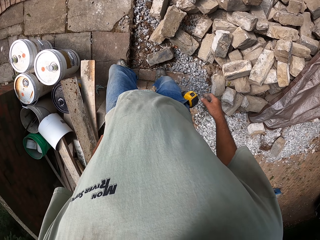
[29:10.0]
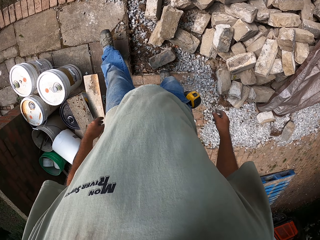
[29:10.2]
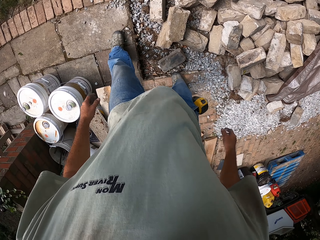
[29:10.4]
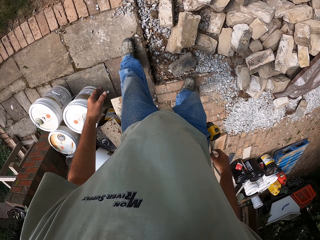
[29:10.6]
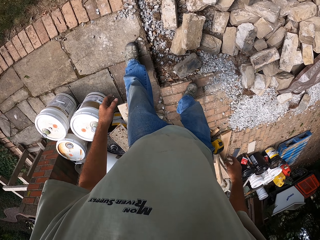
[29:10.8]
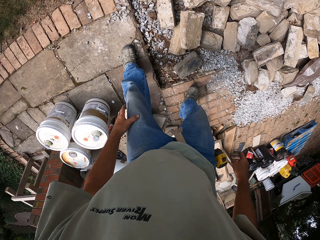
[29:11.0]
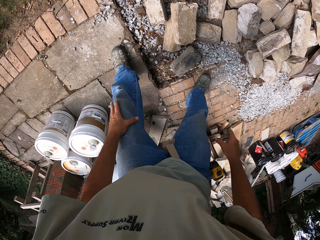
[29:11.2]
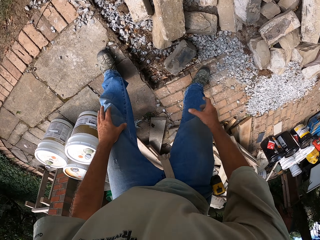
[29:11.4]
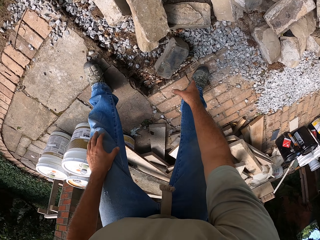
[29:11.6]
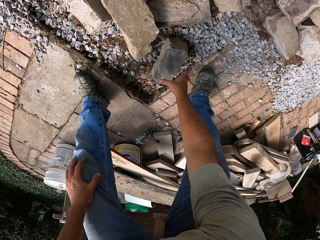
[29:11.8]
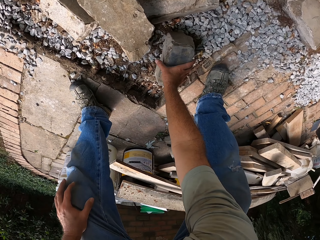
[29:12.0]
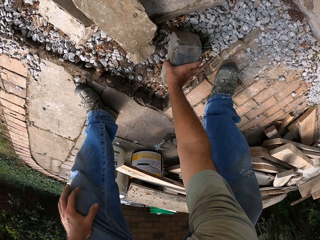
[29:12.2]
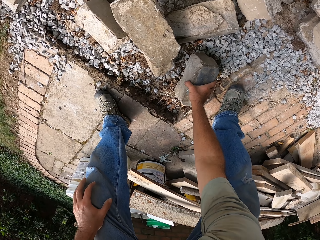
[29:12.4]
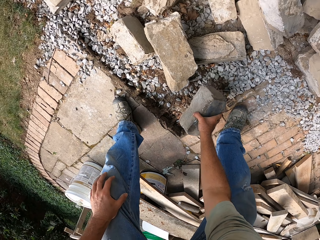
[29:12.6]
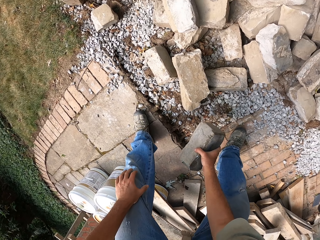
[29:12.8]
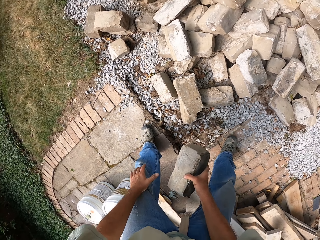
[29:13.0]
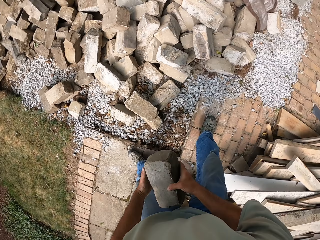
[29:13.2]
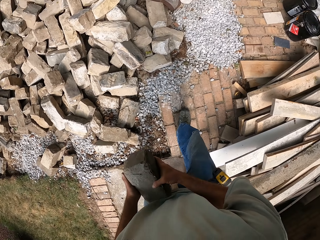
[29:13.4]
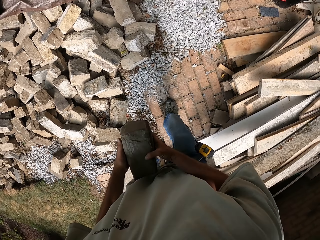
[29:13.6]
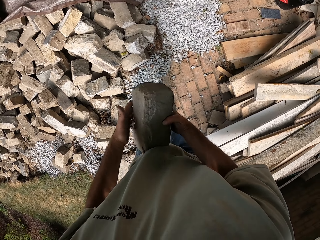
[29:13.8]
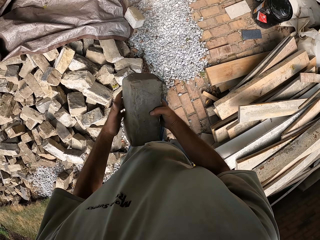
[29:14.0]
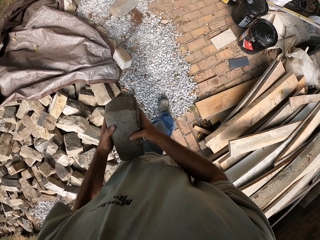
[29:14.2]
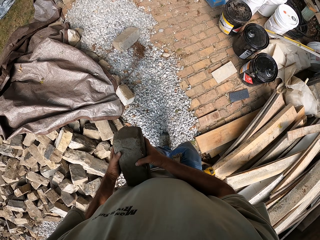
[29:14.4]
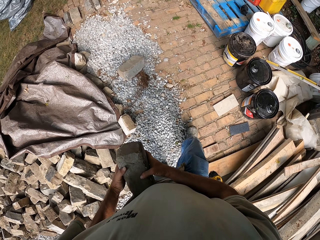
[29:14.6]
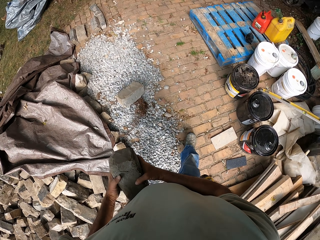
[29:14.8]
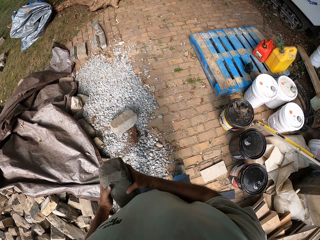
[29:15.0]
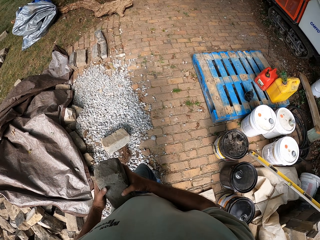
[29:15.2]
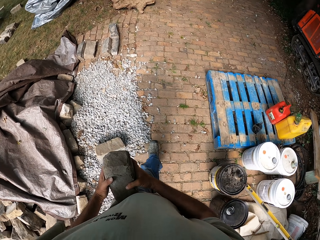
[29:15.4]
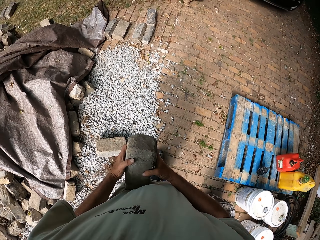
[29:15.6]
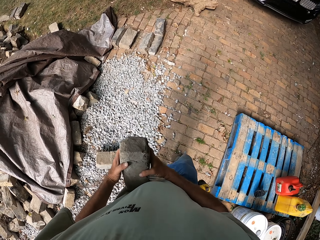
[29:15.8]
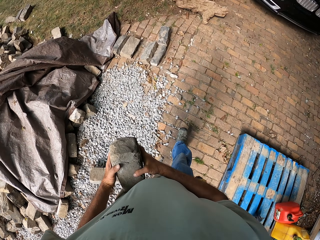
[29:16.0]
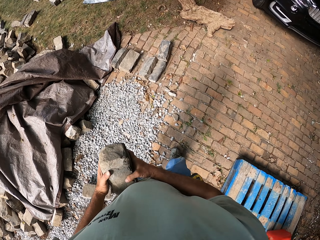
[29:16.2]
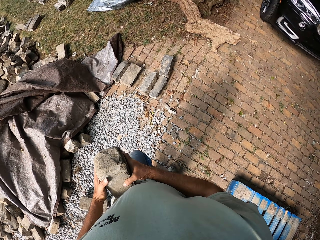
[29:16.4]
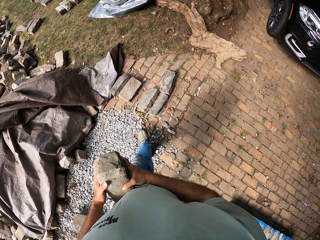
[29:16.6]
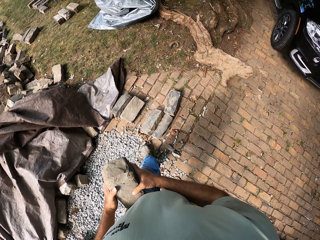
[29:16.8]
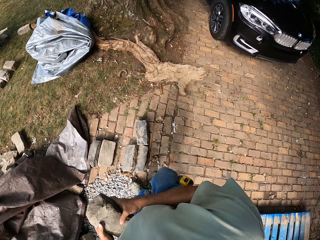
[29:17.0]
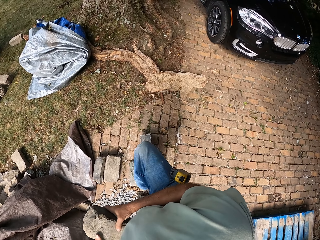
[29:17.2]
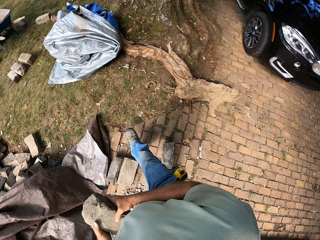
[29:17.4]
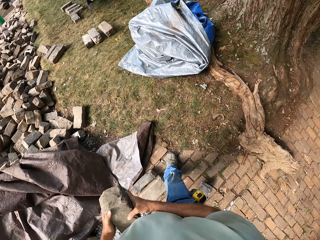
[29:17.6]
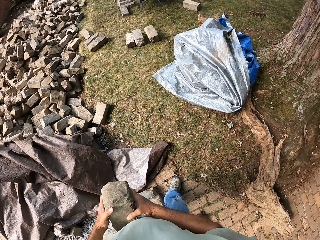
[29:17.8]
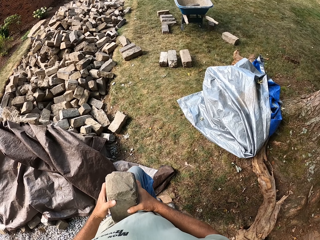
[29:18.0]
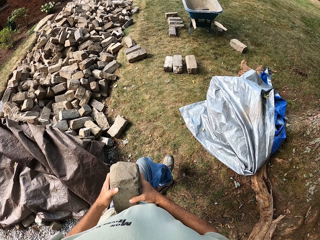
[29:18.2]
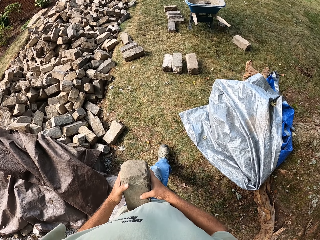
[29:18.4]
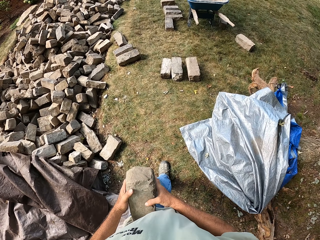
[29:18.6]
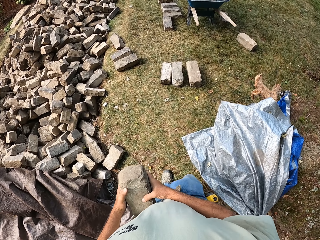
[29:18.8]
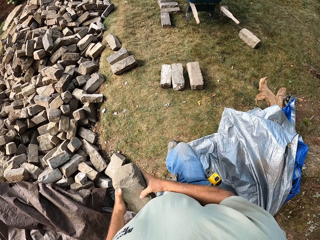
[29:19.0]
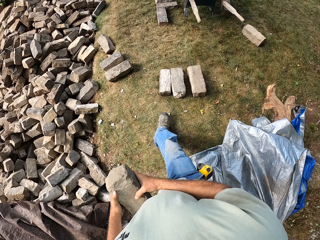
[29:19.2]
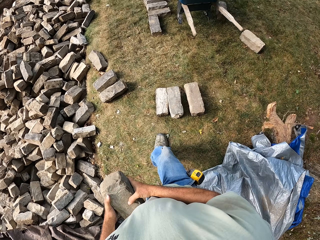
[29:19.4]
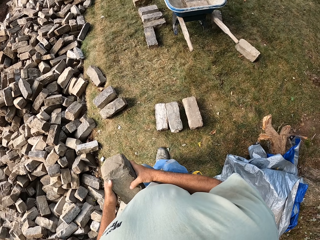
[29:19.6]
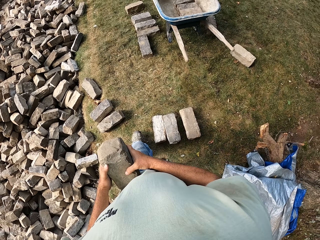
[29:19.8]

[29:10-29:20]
The camera wearer picks a stone. They walk around the field.

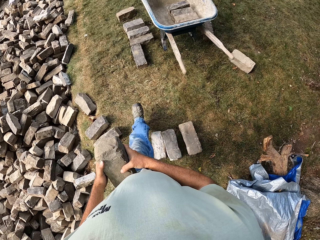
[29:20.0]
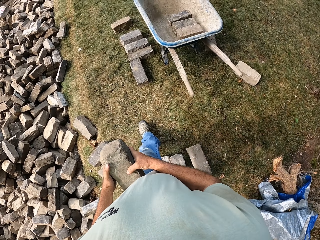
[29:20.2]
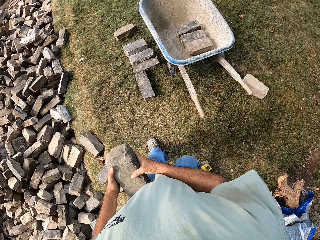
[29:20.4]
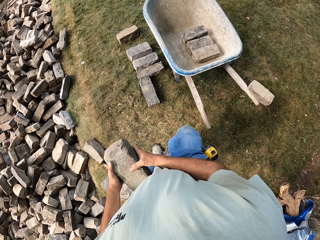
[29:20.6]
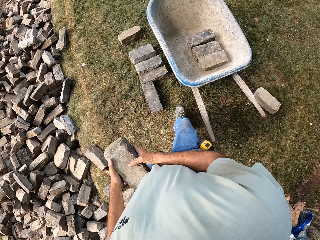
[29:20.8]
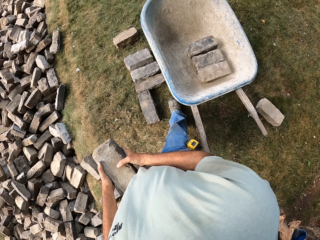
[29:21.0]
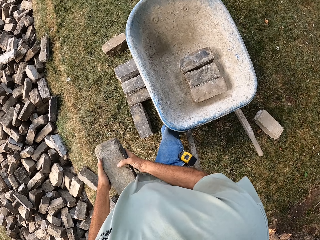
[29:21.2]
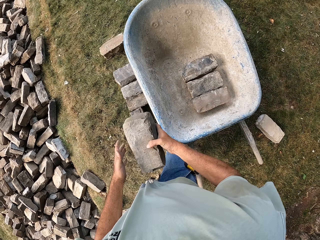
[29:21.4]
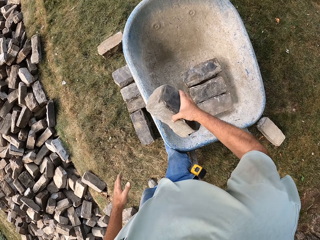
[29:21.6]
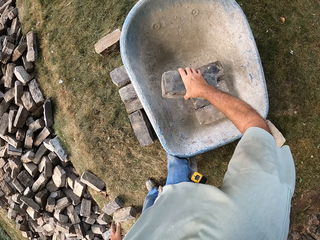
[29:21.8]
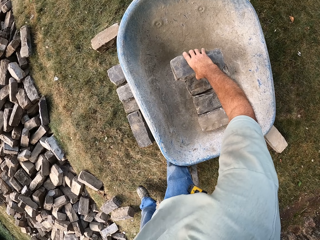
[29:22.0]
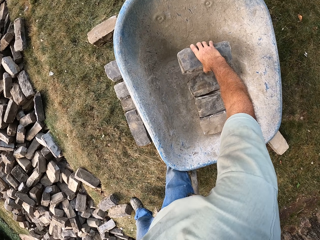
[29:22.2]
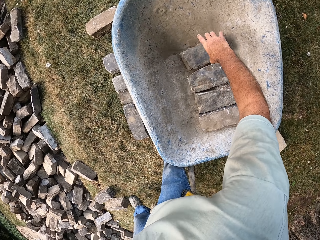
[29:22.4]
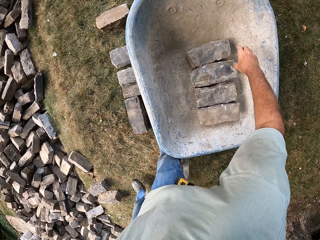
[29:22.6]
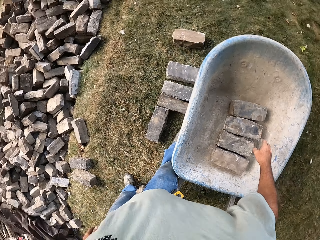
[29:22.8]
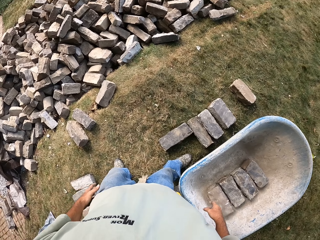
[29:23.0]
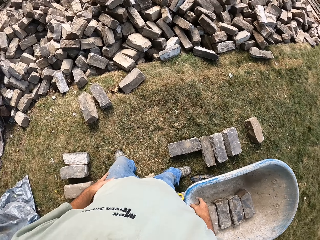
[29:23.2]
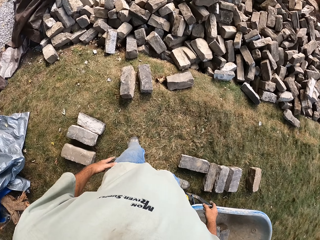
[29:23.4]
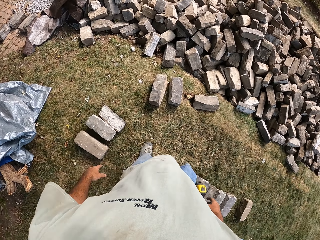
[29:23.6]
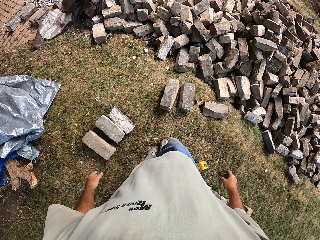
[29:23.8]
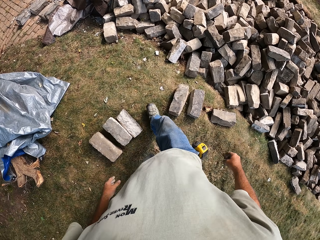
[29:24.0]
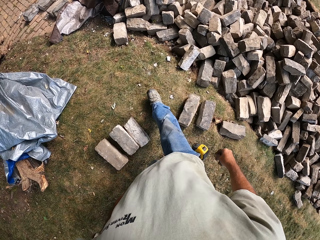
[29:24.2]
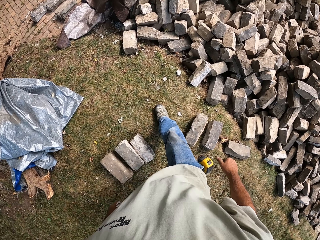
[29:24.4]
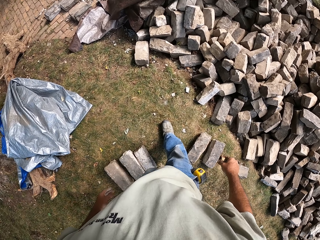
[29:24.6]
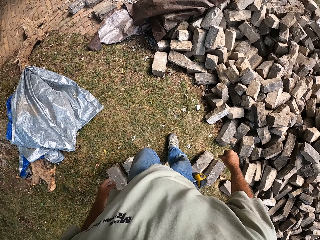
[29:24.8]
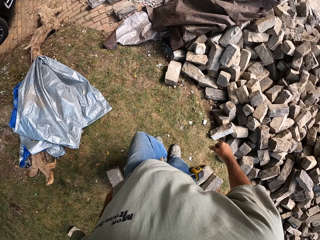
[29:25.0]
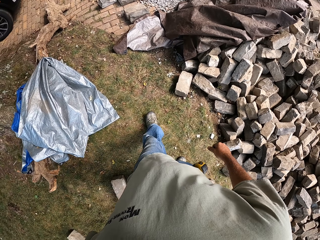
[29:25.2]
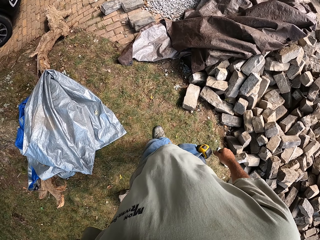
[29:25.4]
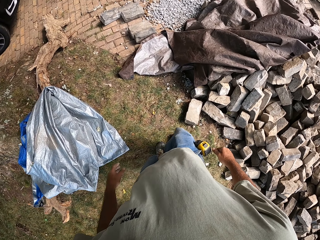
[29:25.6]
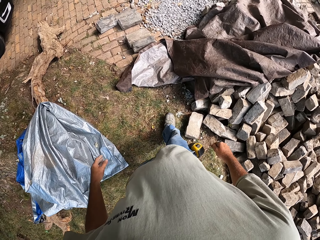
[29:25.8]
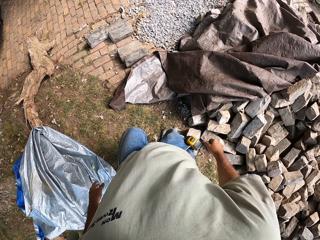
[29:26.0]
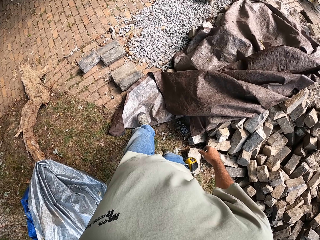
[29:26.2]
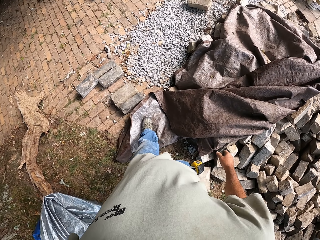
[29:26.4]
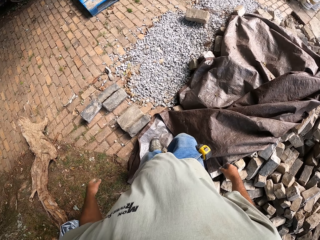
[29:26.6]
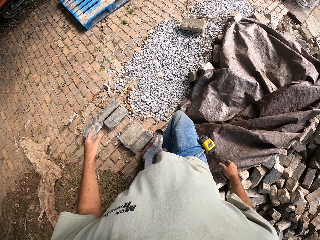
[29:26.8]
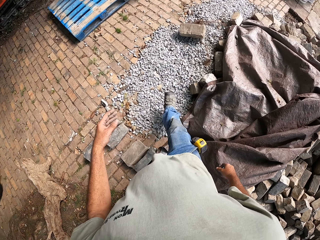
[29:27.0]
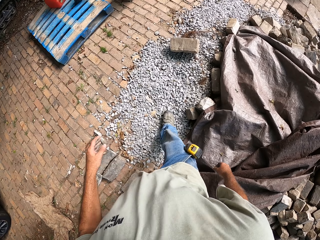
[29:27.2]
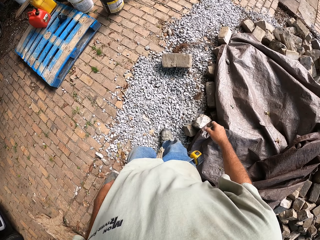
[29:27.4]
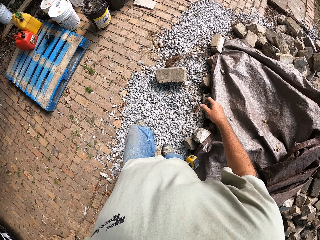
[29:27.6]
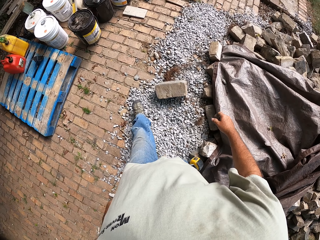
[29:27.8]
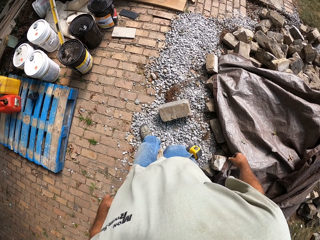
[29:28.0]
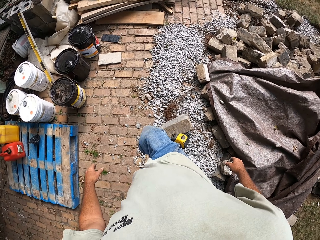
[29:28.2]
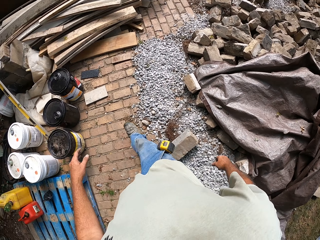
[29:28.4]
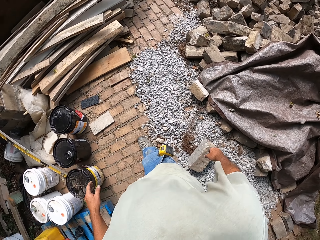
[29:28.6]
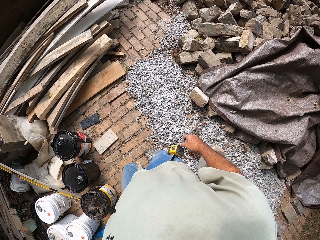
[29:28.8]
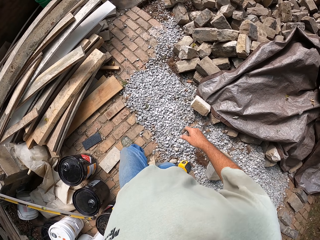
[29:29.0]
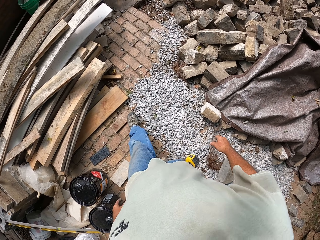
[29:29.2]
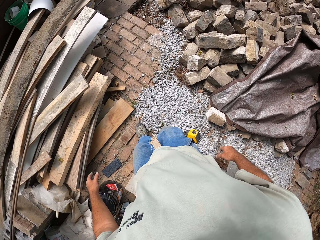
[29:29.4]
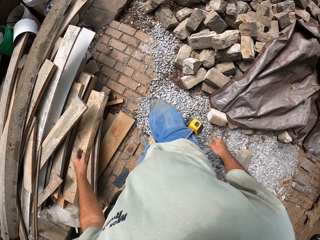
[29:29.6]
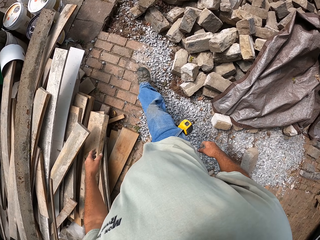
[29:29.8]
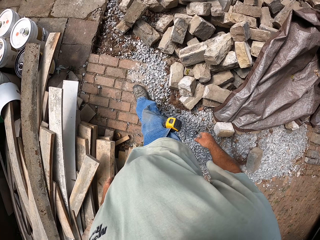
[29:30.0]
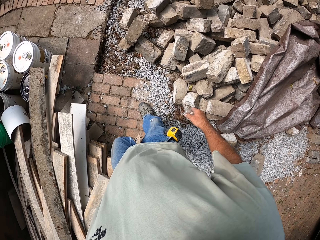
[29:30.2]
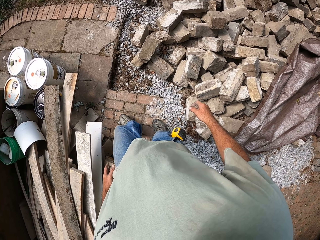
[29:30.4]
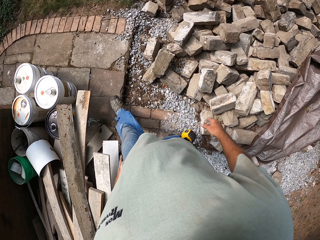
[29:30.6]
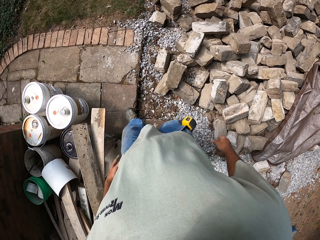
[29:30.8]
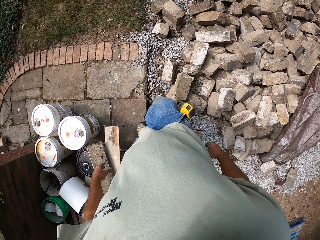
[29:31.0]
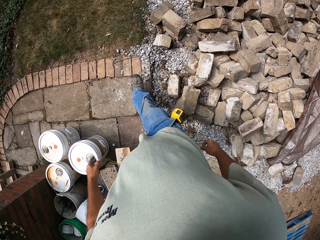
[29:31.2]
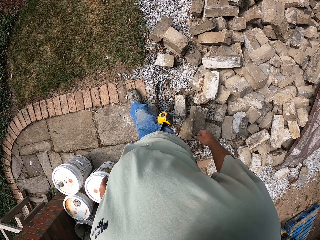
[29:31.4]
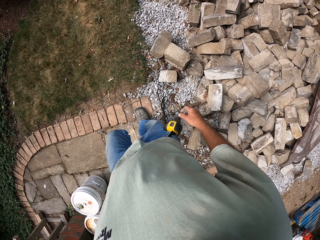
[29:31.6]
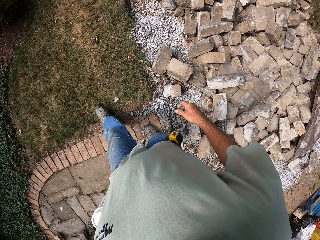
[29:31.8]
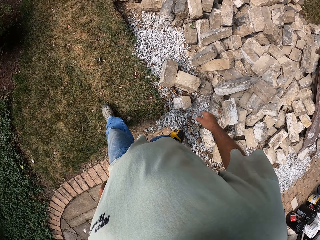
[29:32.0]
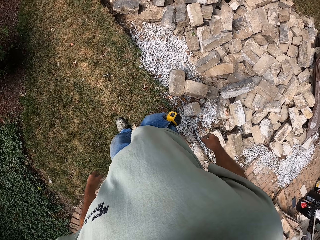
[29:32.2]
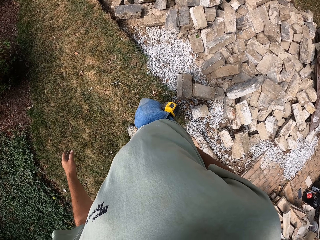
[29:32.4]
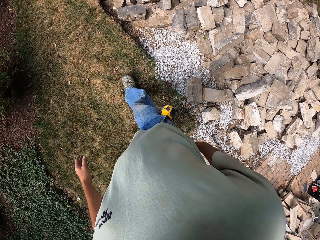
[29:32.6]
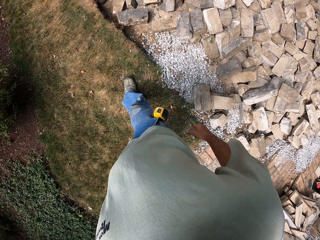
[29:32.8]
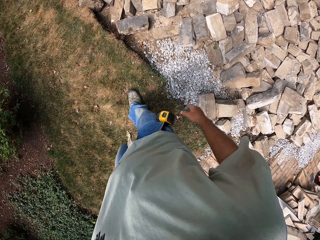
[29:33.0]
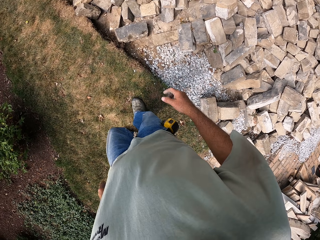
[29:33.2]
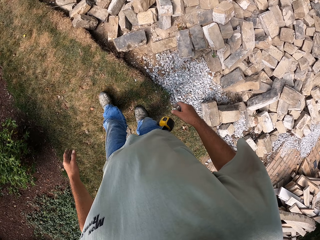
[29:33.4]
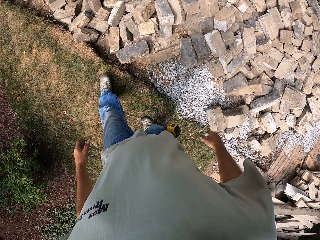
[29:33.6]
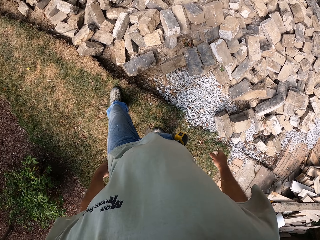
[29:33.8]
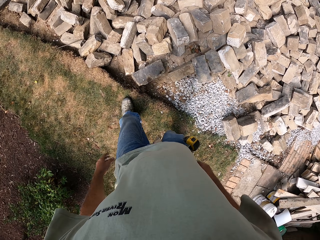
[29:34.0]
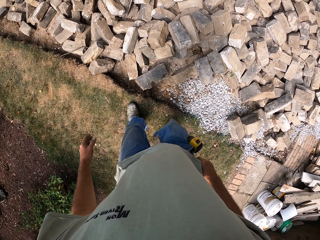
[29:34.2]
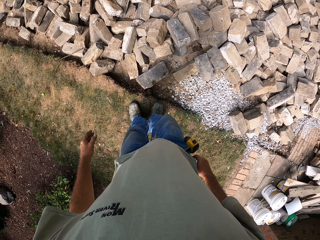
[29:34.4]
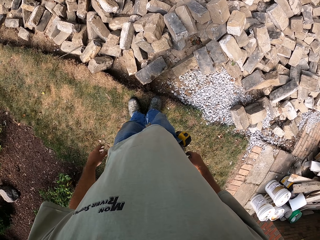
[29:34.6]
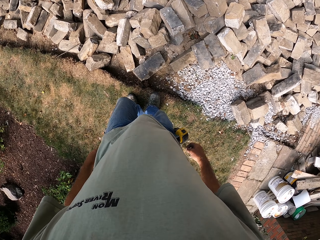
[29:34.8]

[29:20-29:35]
The camera wearer drops the stone in the wheelbarrow. They walk around the field.
